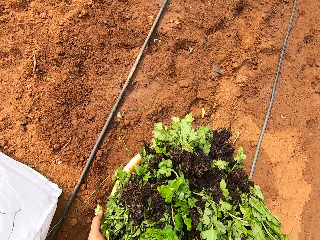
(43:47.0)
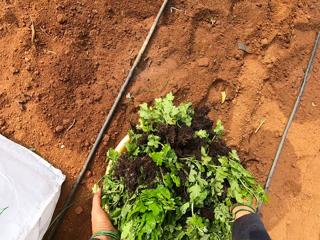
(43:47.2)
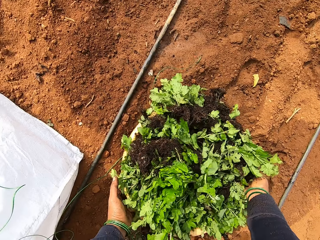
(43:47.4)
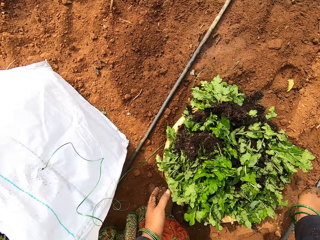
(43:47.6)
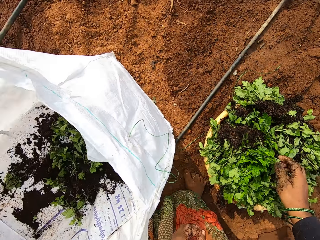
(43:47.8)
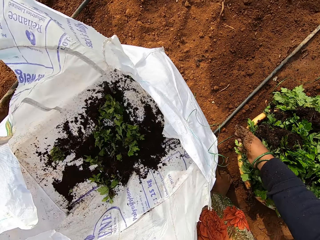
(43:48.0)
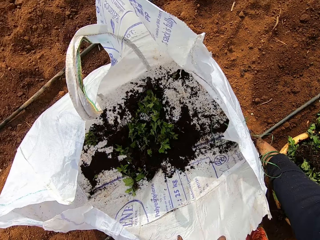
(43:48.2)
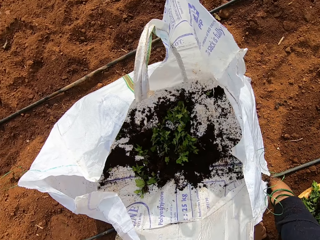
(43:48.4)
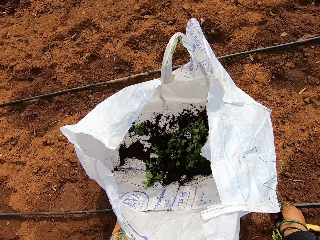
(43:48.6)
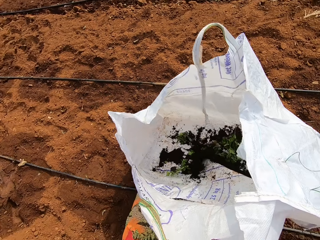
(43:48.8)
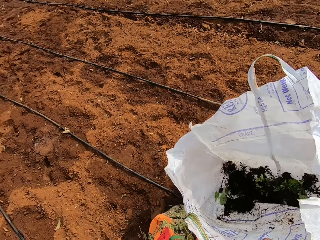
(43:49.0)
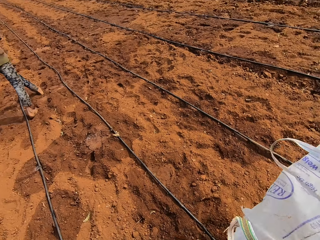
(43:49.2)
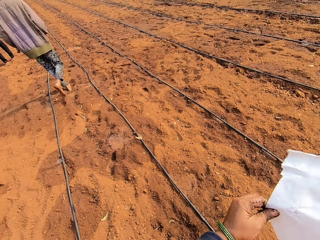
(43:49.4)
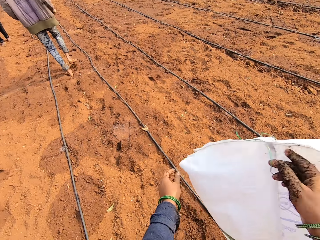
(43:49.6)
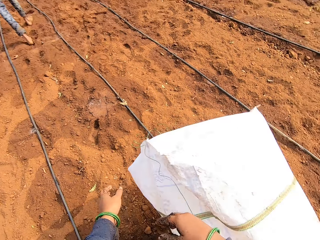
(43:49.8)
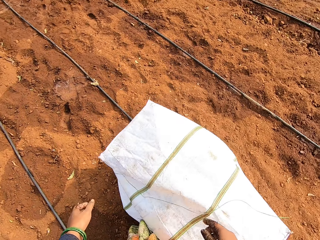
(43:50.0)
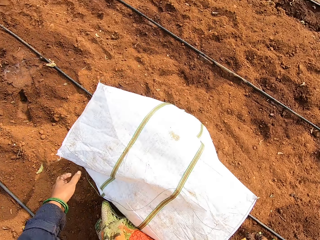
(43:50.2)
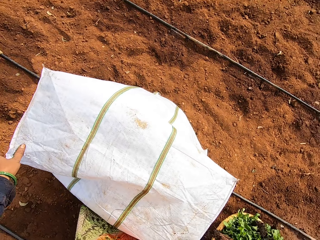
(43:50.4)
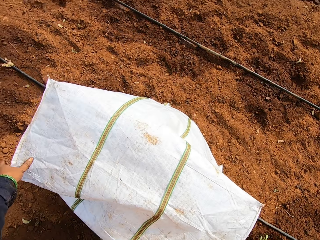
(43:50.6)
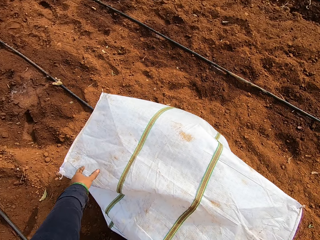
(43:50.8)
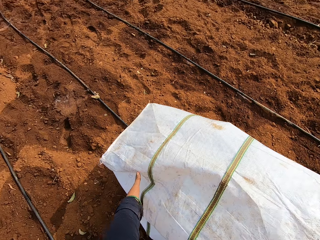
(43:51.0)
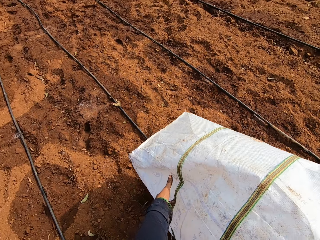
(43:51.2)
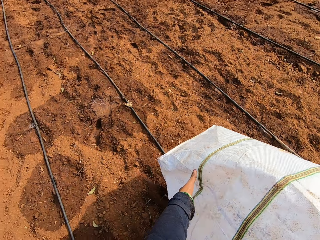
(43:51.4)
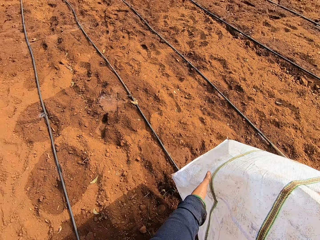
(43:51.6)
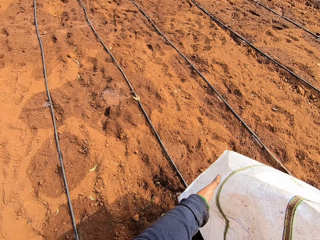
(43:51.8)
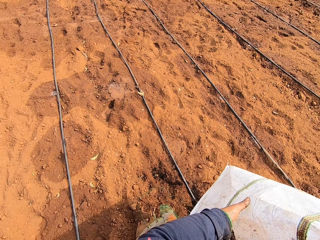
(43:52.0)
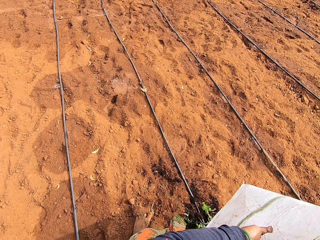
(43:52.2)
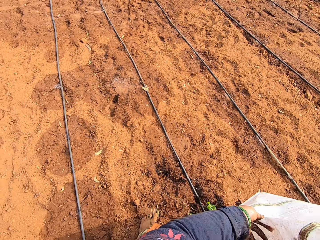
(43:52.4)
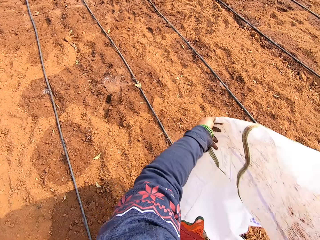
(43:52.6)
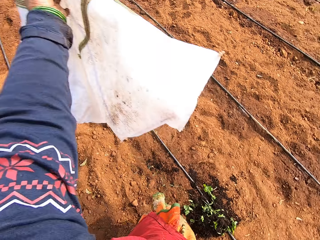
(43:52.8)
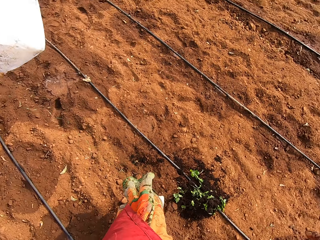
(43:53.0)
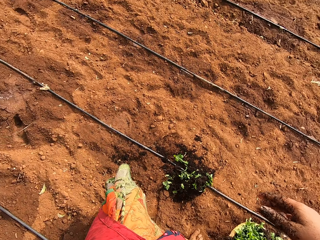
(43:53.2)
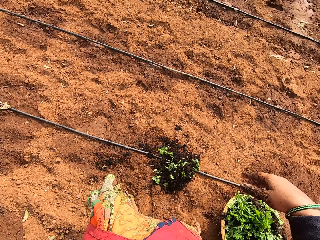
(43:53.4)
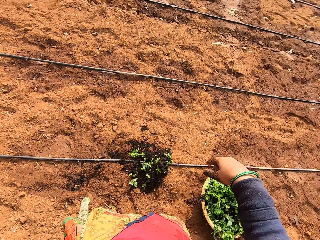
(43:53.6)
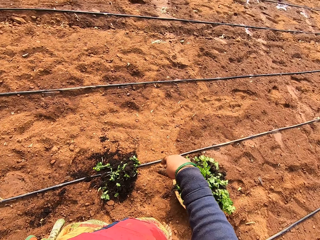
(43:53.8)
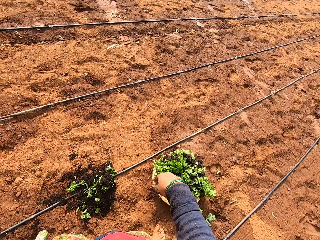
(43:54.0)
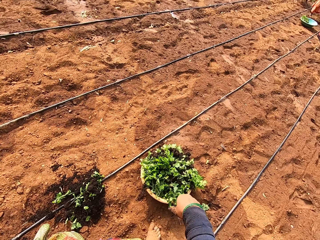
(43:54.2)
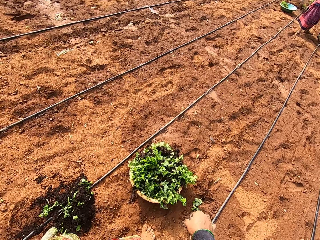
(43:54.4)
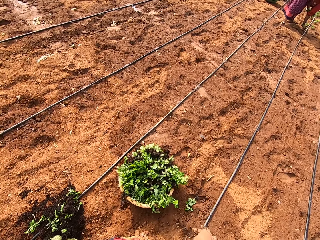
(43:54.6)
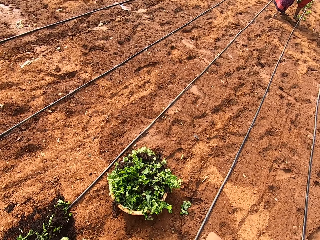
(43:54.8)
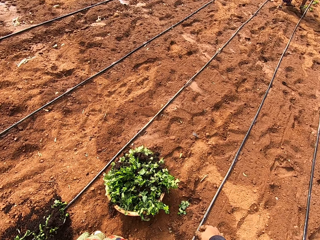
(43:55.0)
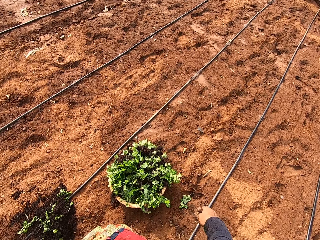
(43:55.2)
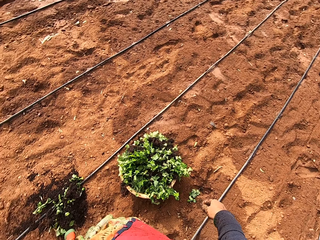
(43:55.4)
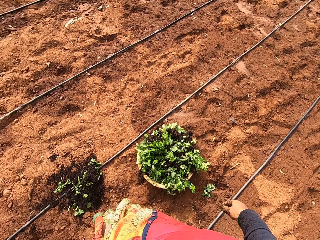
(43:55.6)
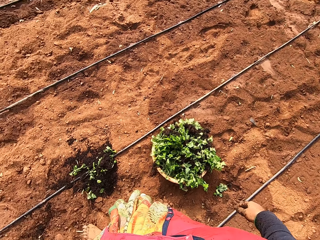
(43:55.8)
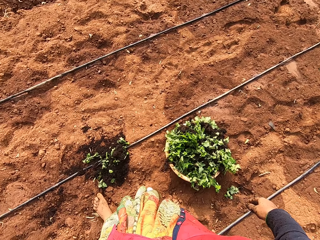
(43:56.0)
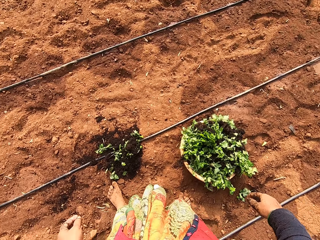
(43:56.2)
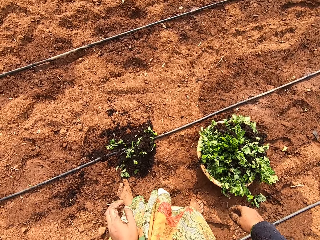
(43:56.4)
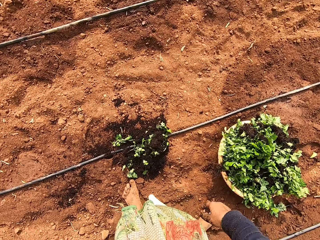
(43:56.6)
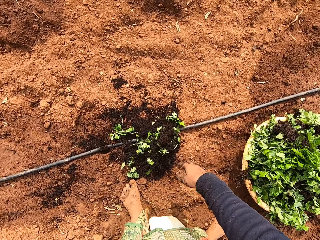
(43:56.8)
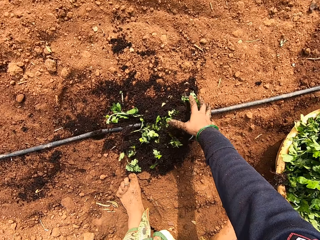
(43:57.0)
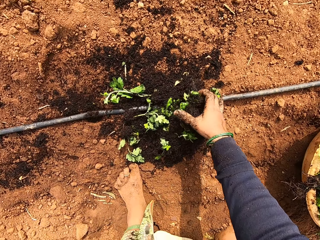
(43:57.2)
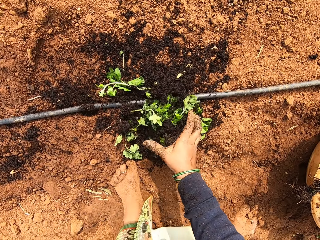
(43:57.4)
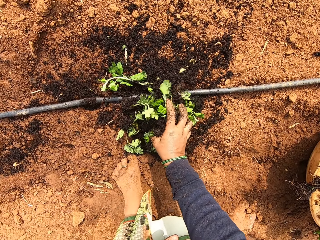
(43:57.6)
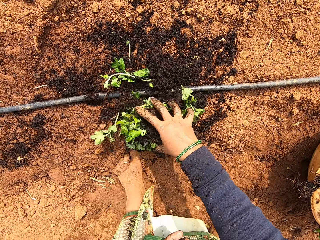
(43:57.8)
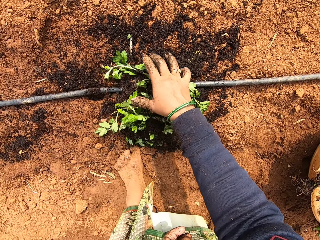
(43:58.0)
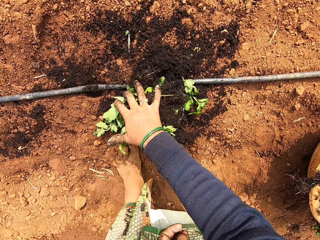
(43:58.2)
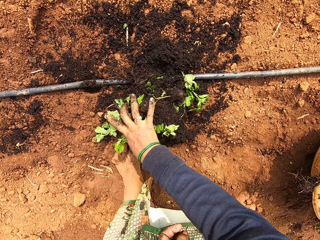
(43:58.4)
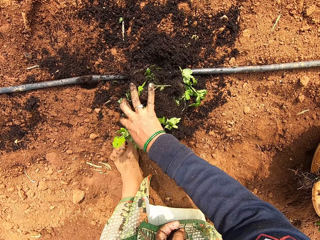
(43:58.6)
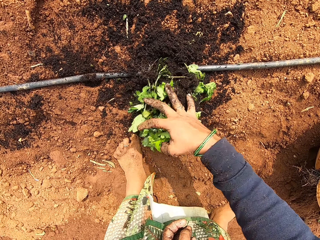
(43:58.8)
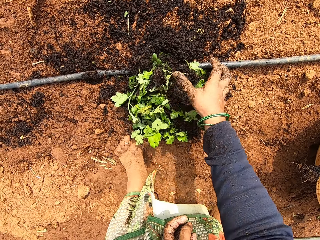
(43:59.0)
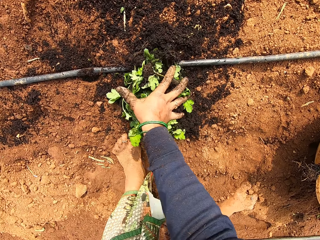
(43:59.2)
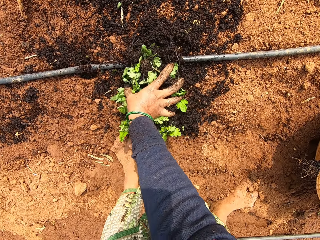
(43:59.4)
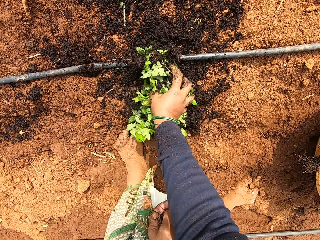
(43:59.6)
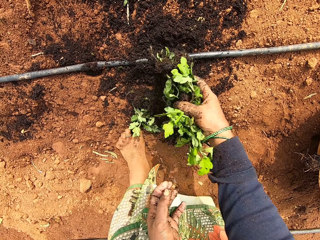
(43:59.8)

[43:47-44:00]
The camera wearer drops the bowl in both hands on the ground. She turns the sack on the ground with both hands. She pours the seedlings in the sack to the ground. She shakes the sack with both hands. She throws the sack on the ground with her left hand. She packs the seedlings from the ground with her right hand.

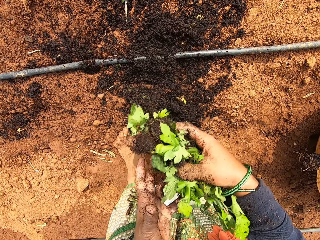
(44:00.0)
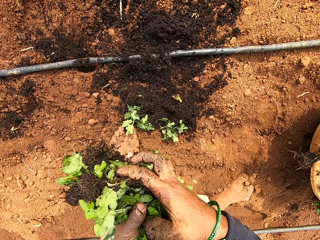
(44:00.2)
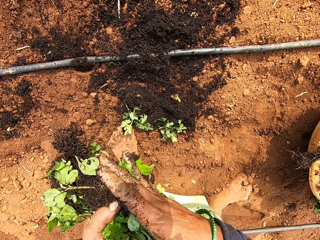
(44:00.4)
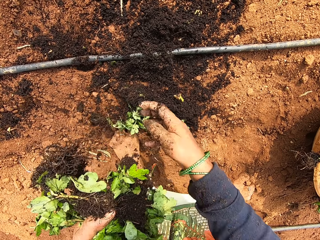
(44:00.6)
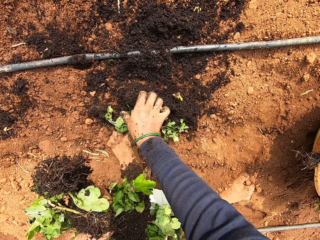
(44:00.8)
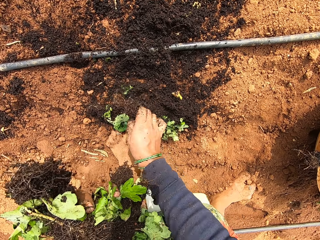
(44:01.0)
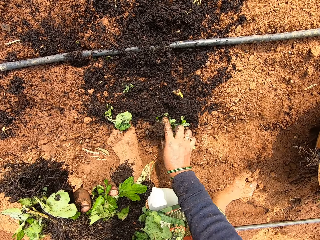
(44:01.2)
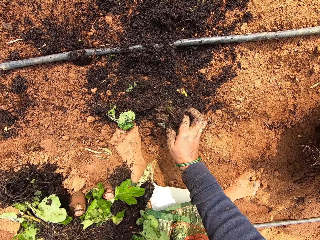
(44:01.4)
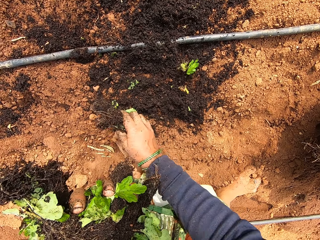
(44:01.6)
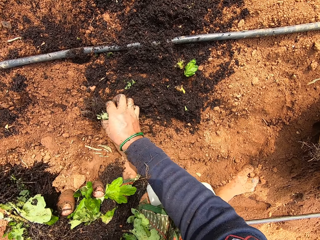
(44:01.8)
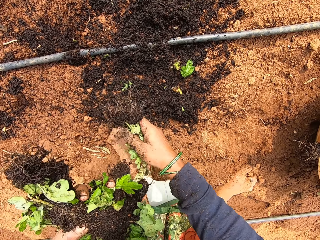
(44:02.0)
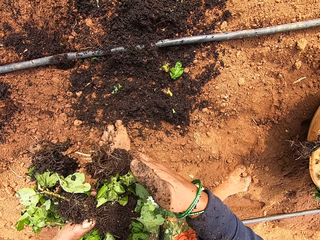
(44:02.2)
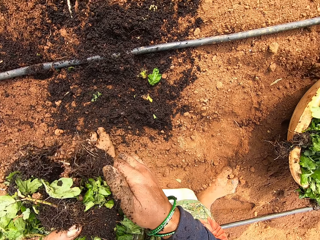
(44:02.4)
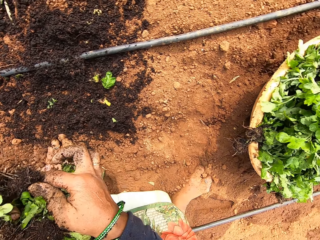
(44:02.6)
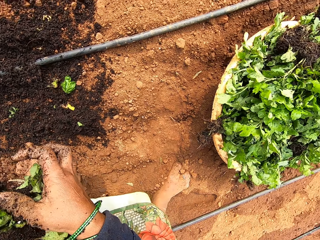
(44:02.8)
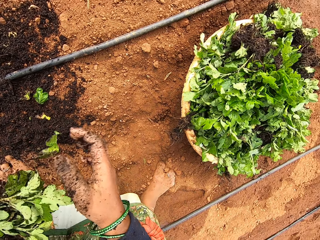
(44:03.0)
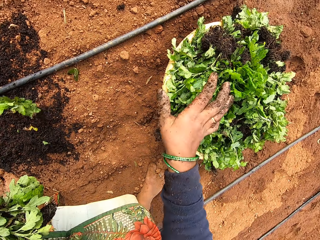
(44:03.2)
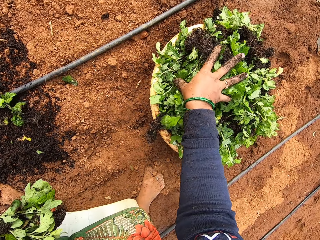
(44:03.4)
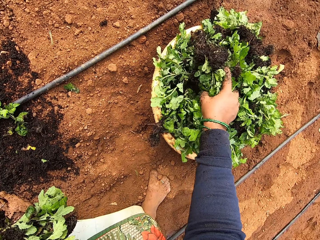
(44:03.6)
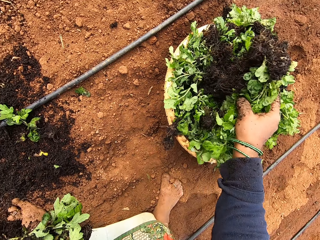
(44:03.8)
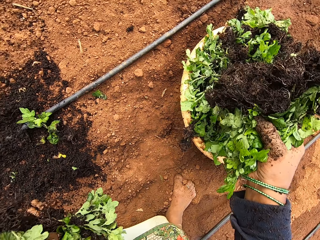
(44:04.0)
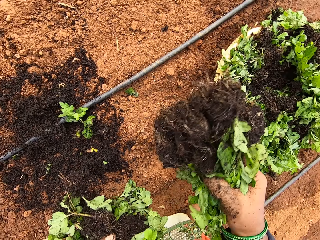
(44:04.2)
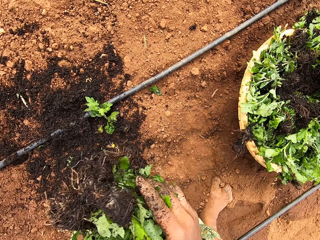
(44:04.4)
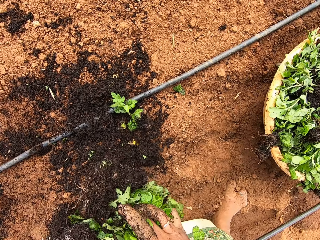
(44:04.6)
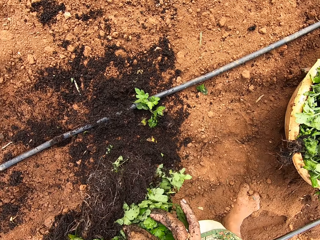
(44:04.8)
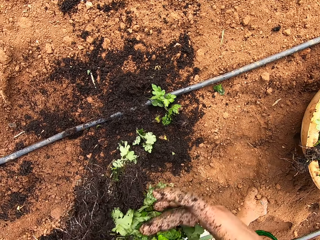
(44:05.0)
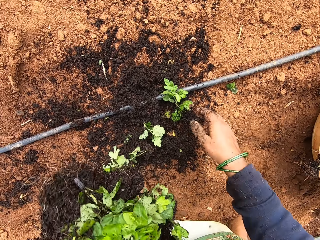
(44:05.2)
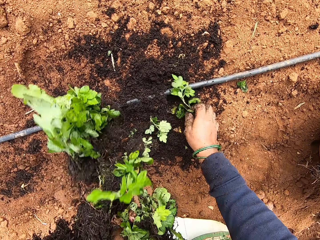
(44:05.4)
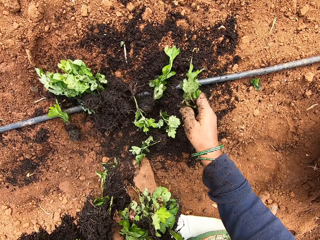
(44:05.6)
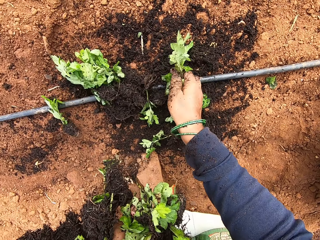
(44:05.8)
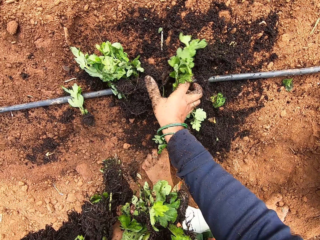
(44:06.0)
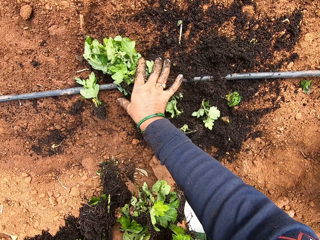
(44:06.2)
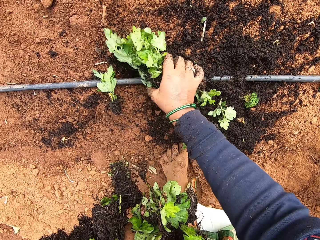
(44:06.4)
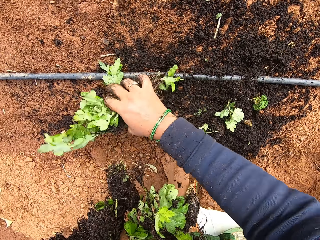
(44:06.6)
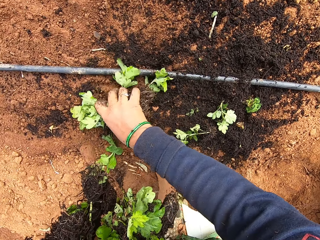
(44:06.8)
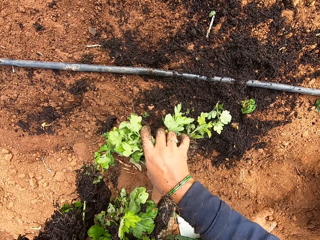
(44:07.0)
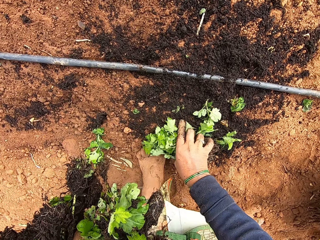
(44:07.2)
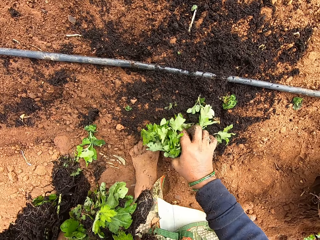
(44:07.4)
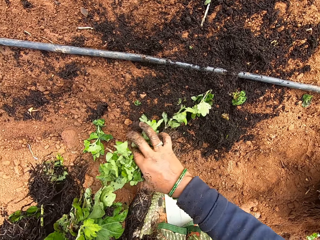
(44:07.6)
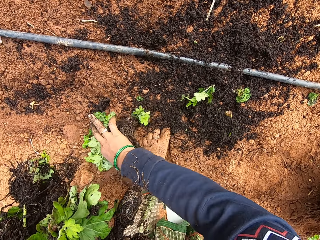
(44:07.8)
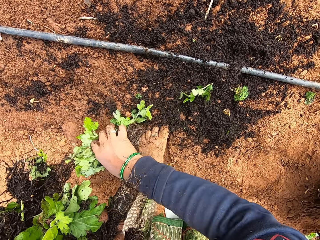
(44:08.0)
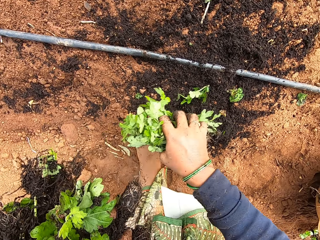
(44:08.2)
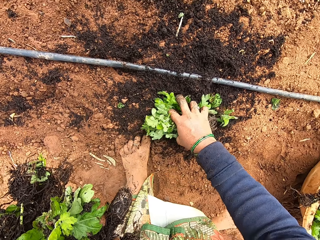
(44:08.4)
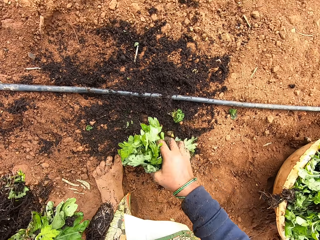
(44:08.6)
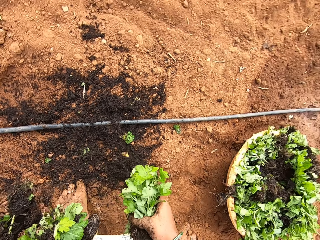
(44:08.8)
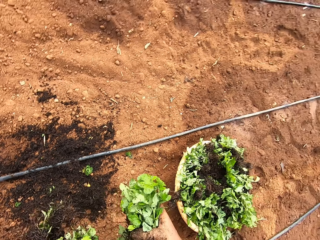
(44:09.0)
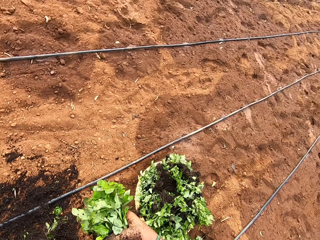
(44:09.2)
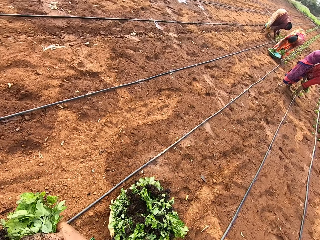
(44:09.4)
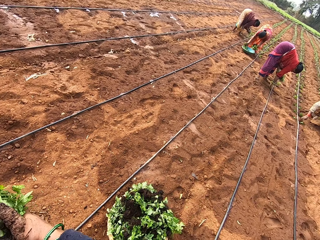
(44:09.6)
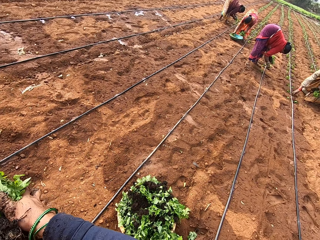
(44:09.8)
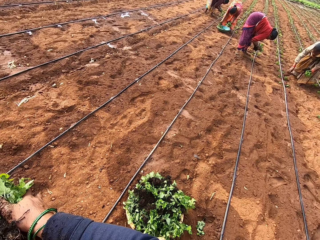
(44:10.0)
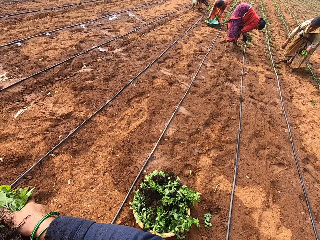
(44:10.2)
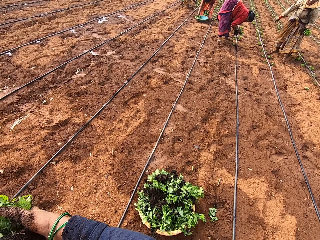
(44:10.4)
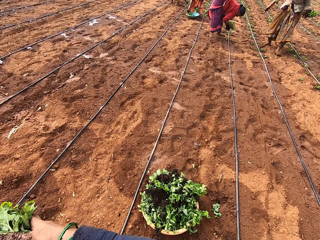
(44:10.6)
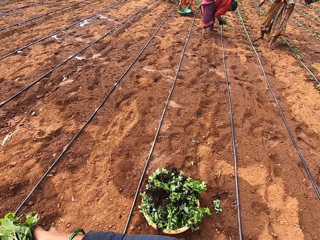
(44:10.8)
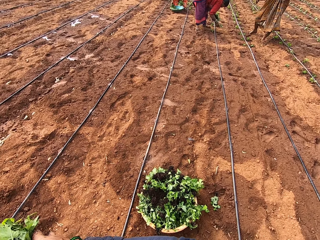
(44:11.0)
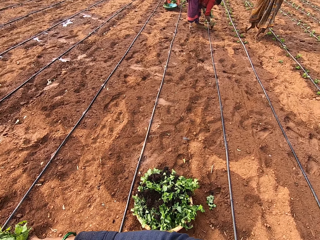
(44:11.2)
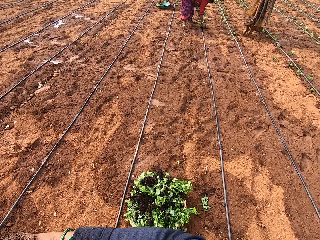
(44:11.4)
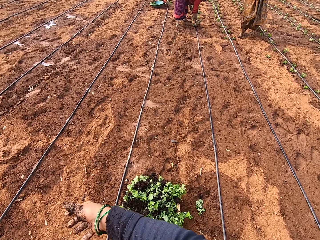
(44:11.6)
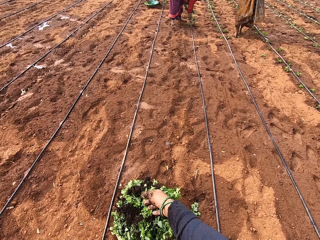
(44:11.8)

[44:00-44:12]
The camera wearer passes the seedlings in her right hand to her left hand. She picks the seedlings on the ground with her right hand. She carries the seedlings with her left hand. She adds the seedlings in her right hand to the seedlings in her left hand. She takes some seedlings from the bowl on the ground with her right hand. She adds the seedlings in her right hand to the seedlings in her left hand. She carries the seedlings with the left hand. She picks the seedlings on the ground with her right hand. She puts the seedlings together. She adds the seedlings in her right hand to the seedlings in her left hand.
